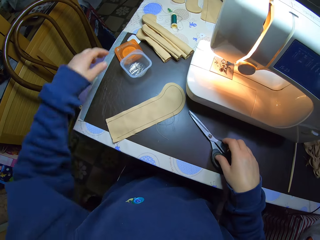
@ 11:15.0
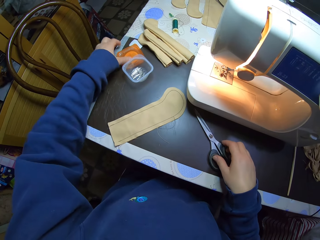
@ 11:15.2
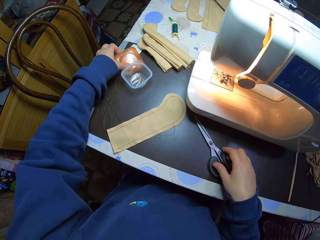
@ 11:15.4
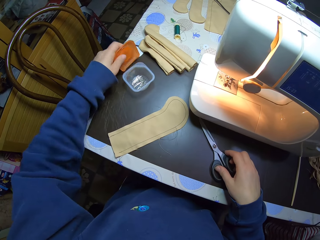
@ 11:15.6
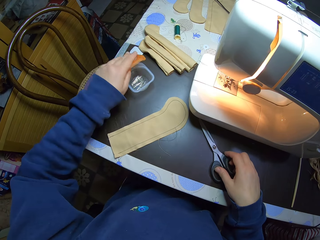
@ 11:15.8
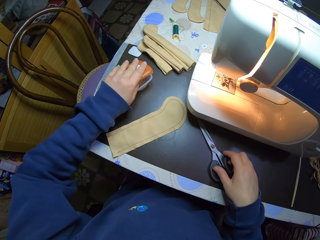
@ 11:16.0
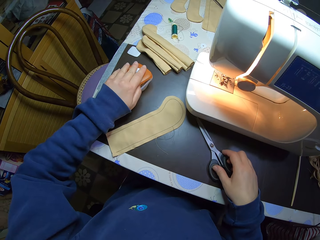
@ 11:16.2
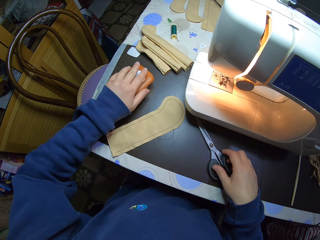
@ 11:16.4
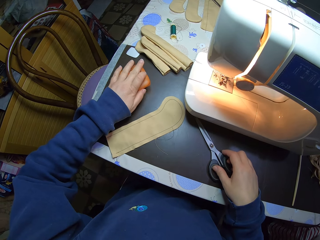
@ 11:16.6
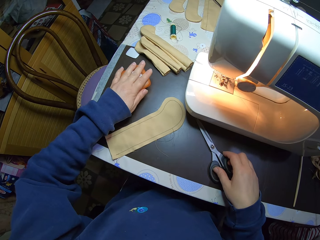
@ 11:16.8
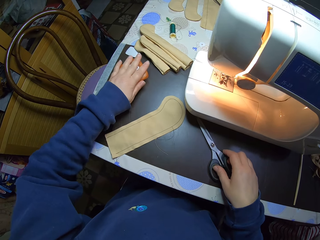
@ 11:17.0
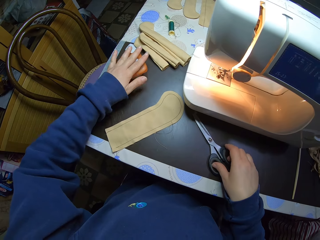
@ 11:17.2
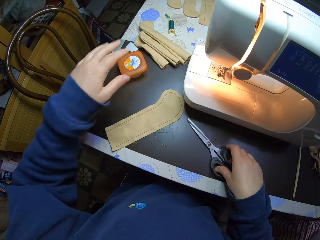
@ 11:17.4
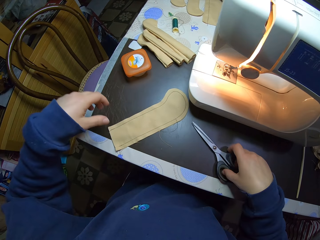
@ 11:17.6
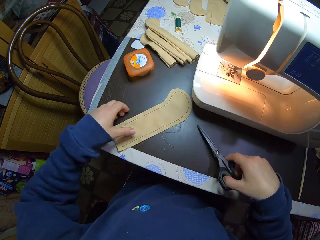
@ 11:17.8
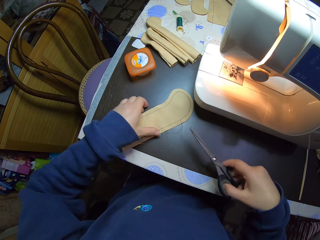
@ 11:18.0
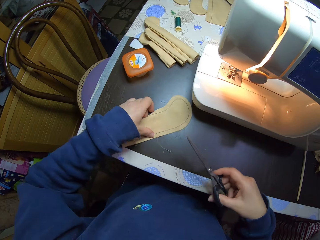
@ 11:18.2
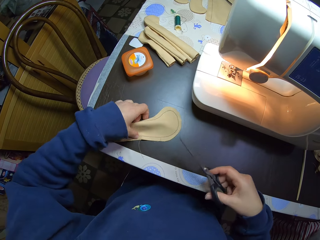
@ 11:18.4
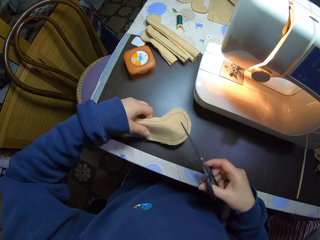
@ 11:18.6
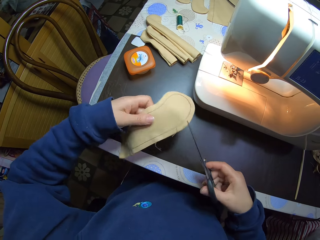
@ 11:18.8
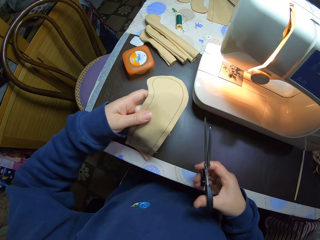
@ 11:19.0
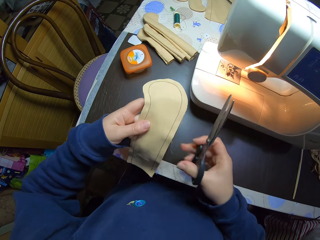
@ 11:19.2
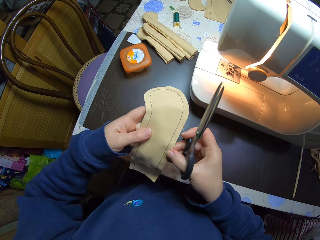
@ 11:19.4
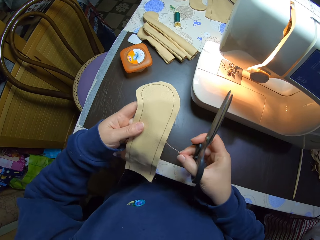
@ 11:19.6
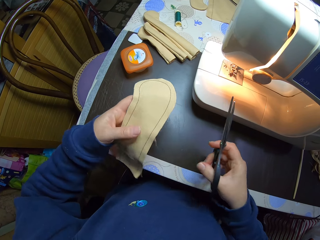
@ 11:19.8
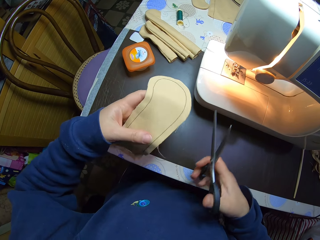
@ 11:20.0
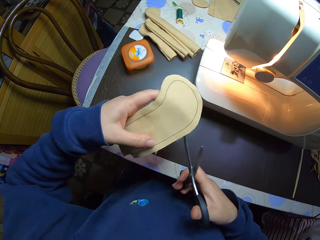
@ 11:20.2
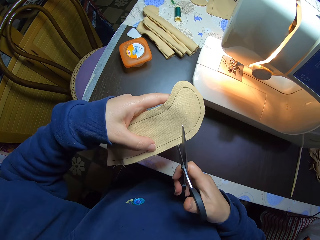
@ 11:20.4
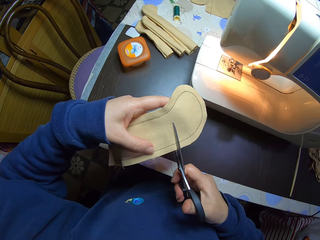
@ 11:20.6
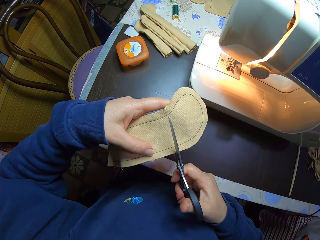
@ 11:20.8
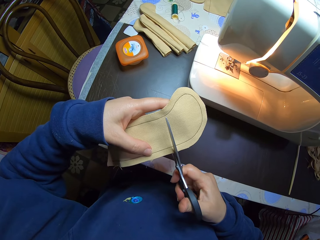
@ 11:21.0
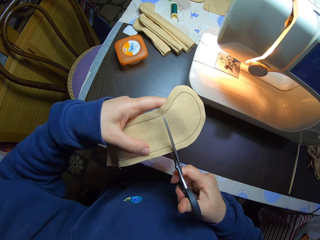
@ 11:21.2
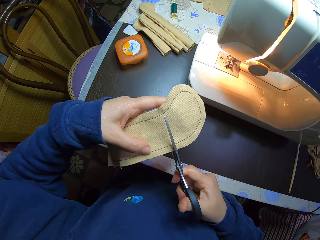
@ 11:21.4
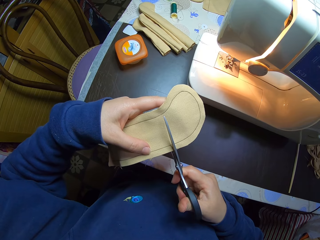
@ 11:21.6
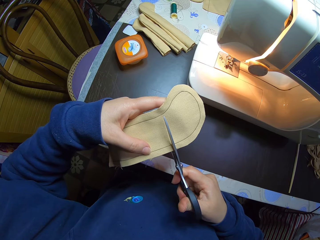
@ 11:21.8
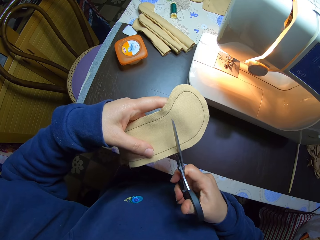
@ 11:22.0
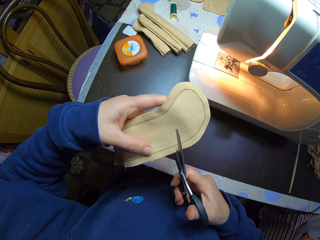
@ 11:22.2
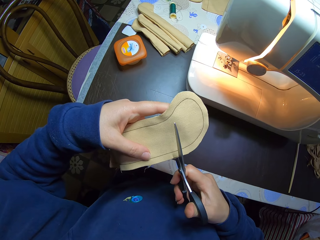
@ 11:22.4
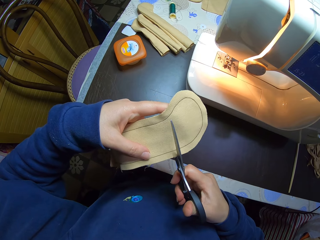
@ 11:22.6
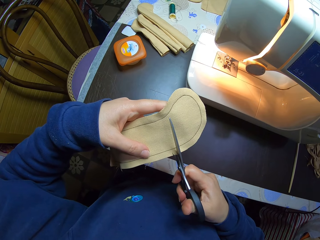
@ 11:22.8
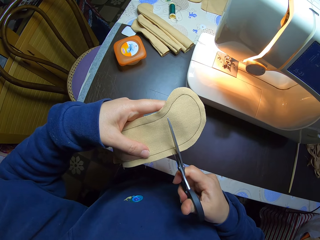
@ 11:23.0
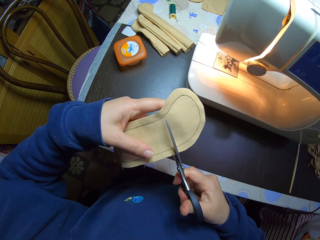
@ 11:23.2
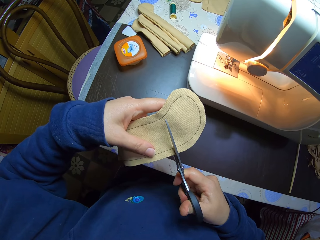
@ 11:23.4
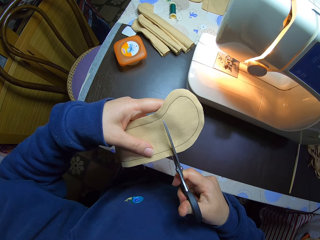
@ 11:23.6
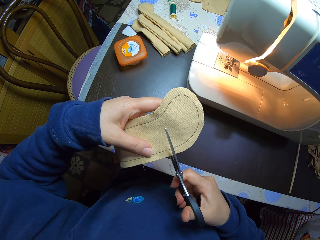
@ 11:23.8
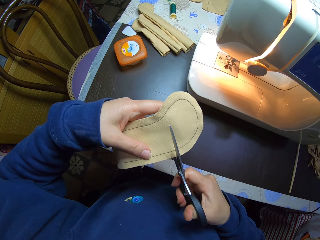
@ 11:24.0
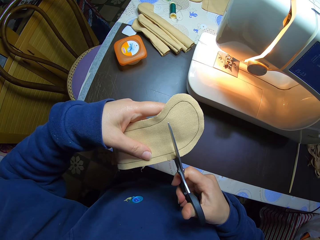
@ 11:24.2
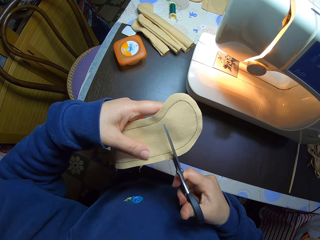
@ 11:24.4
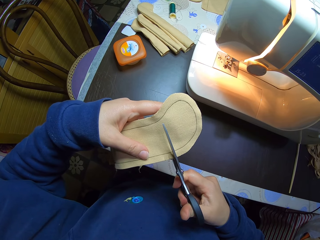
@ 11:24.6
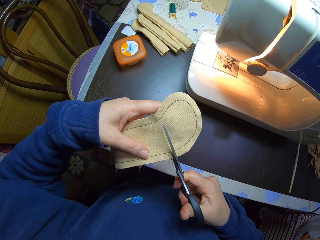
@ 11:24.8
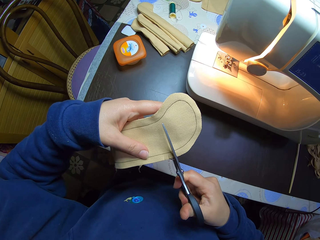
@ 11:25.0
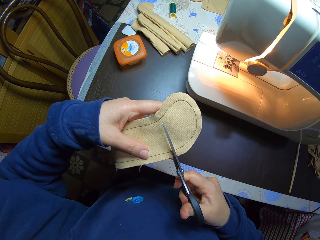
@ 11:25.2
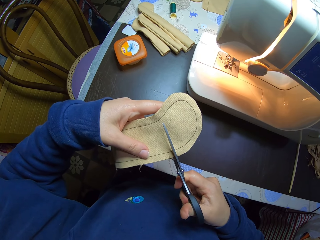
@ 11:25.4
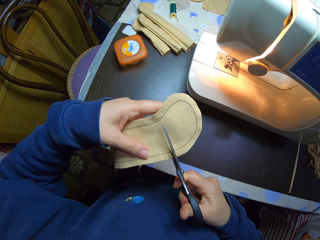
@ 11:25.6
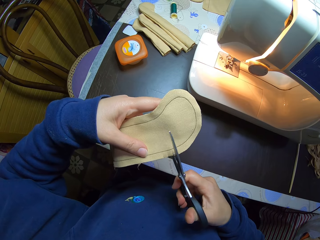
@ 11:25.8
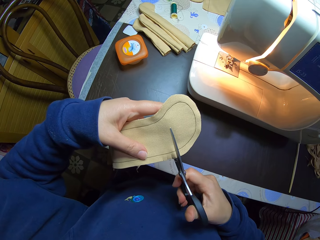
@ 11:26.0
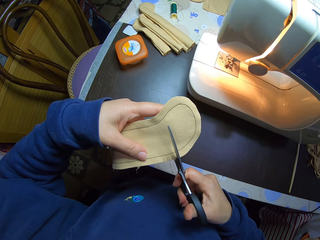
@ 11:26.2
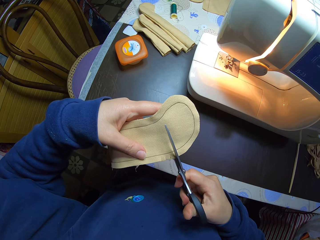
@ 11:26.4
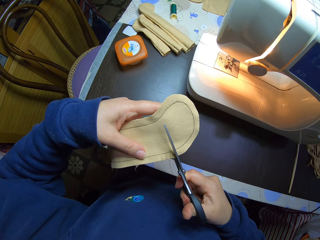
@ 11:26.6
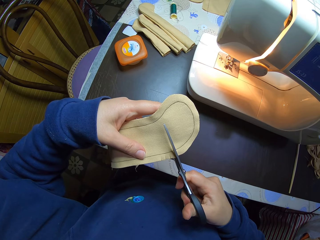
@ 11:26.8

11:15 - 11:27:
The camera wearer adjusts the material on the table with her left hand. She covers the pin box on the table with her left hand. She picks up the scissors on the table with her right hand. She picks up the material on the table with her left hand. She cuts the material with the scissors in her right hand.

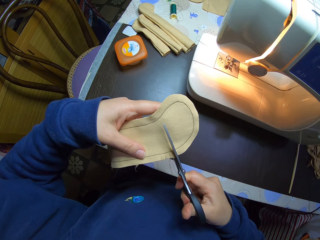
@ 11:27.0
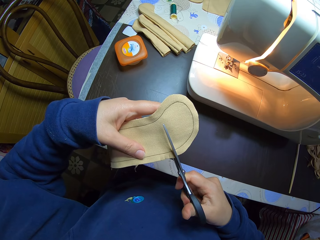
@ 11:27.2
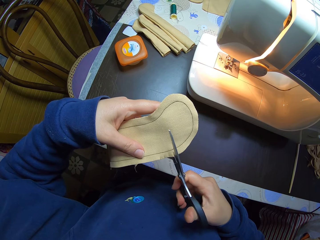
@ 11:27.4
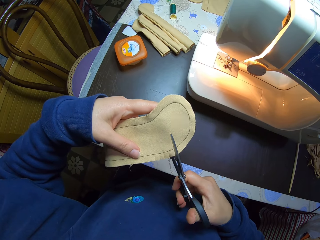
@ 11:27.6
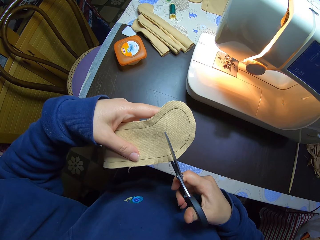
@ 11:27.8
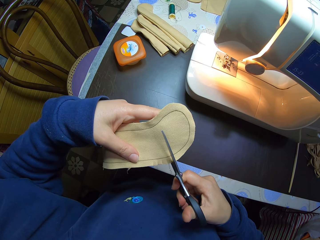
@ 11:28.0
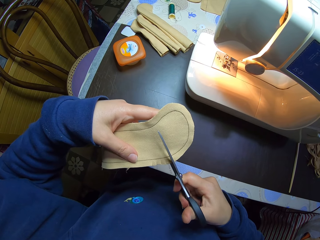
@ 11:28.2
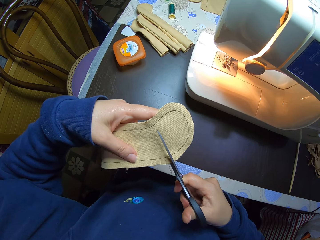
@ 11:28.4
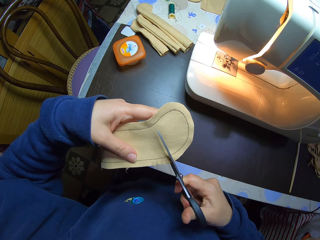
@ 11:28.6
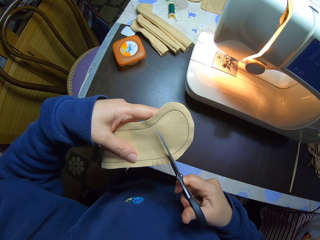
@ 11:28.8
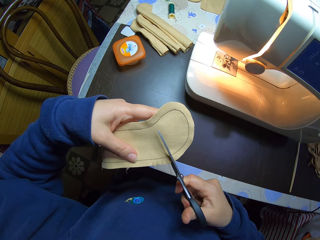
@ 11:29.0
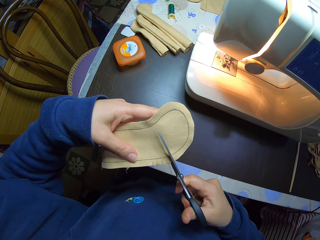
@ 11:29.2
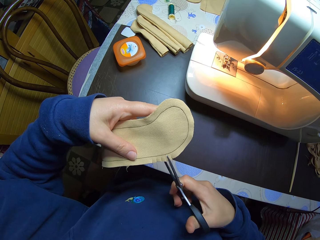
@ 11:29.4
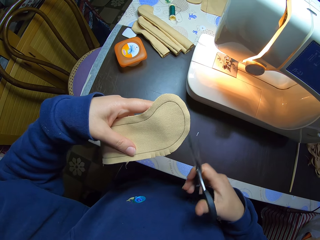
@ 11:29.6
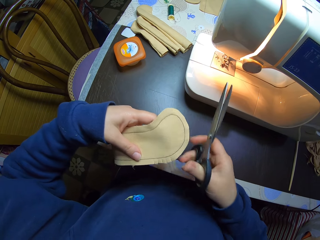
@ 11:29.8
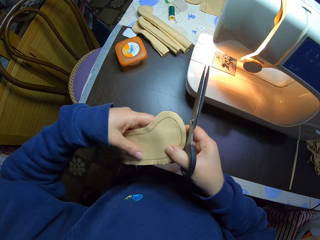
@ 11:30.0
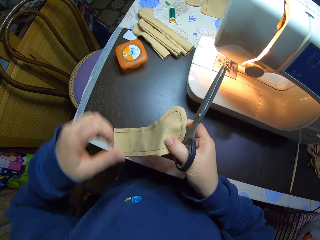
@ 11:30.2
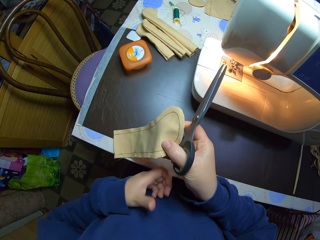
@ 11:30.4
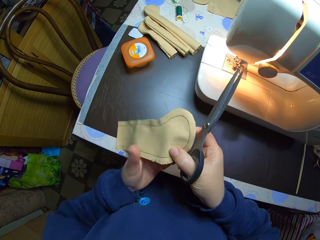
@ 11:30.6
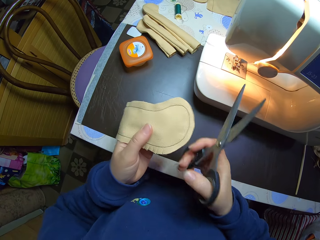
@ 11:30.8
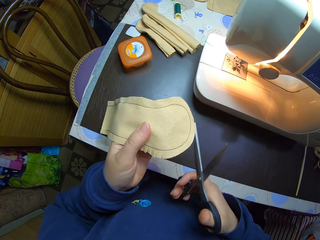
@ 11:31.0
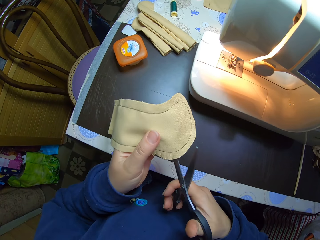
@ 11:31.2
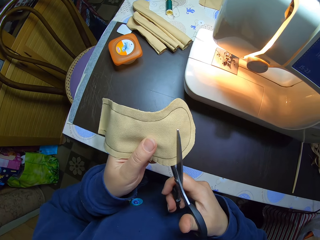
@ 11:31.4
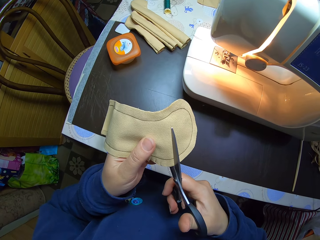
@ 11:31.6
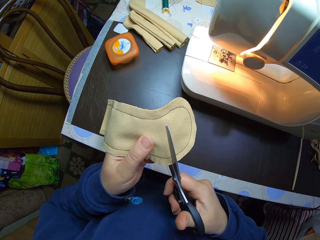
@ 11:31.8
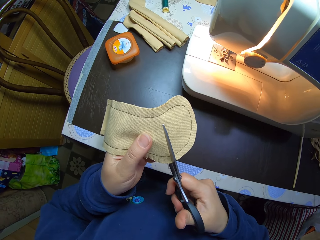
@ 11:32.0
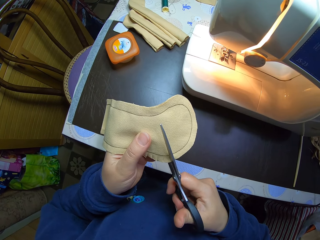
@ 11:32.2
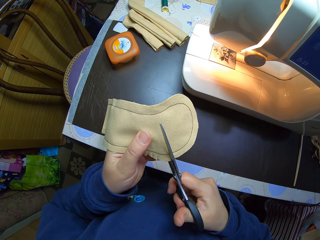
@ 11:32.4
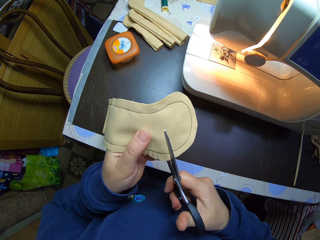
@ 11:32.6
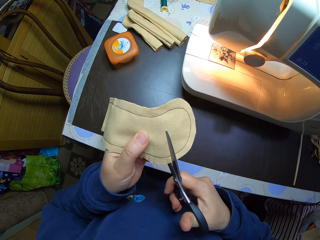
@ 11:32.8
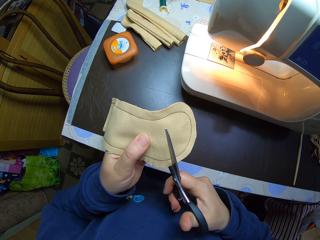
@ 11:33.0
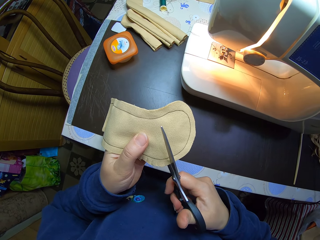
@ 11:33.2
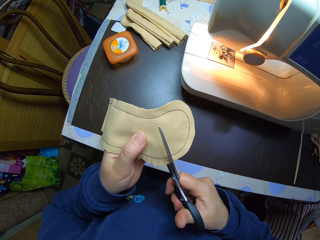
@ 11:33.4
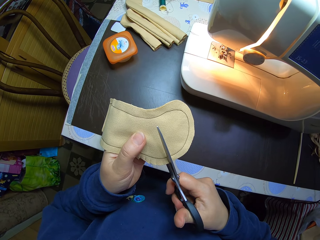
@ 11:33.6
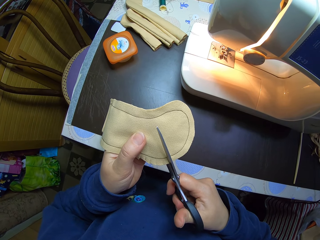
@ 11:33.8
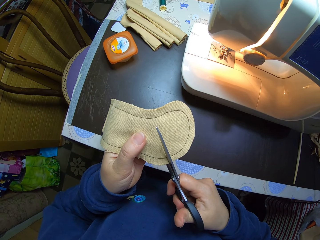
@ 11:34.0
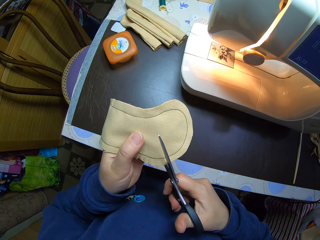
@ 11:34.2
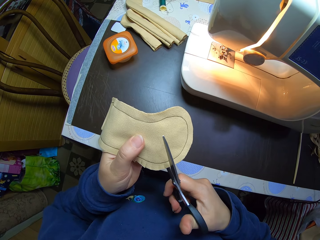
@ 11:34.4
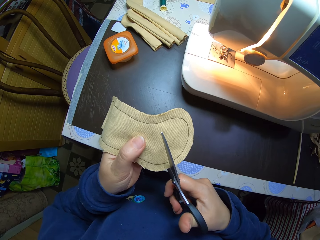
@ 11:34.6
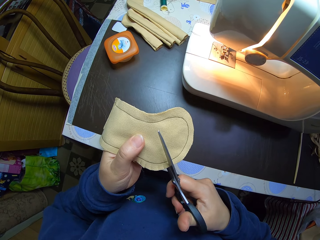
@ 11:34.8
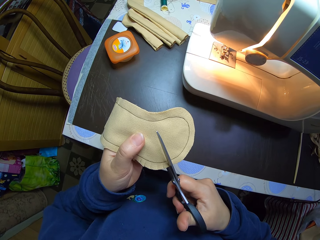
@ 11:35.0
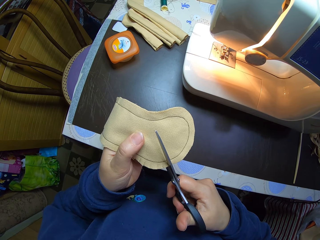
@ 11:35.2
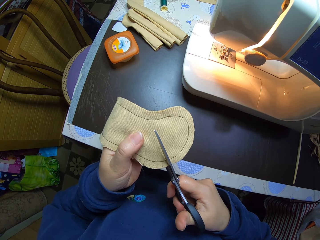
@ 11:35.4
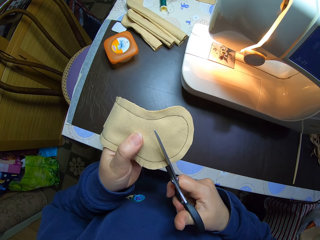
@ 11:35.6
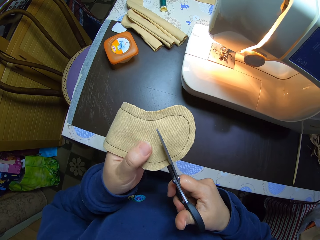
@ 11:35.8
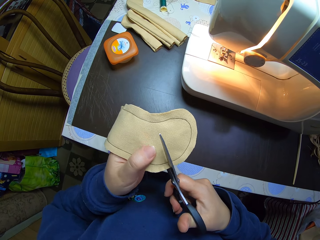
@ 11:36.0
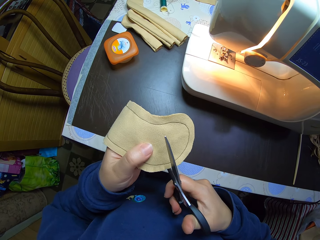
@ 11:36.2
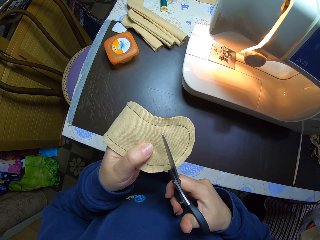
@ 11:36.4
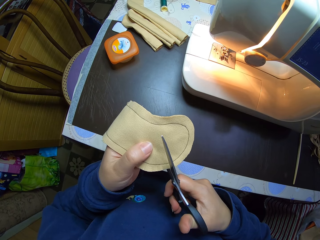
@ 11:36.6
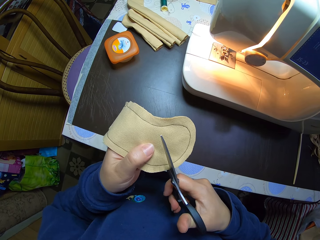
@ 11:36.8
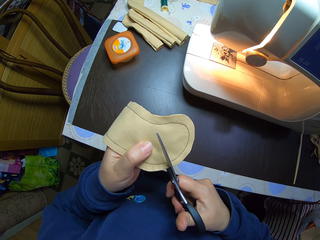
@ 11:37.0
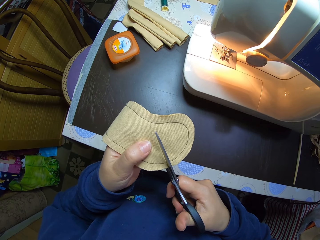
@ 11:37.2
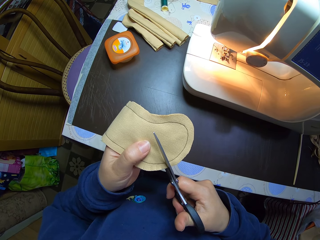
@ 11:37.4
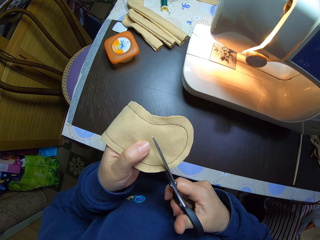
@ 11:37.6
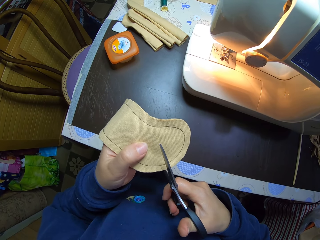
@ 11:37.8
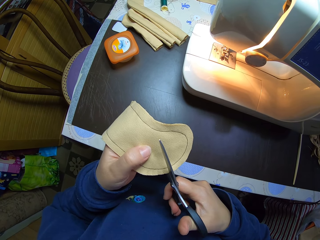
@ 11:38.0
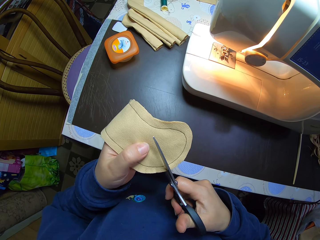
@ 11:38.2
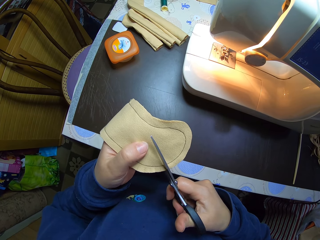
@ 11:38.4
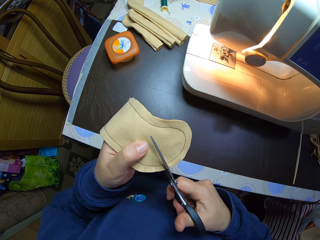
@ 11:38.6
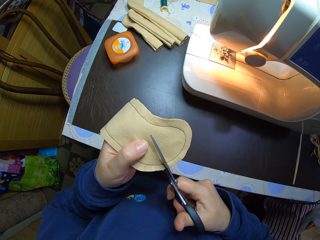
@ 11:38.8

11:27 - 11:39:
The camera wearer passes the material from her left hand to her right hand. She passes the material from her right hand to her left hand. She cuts the material with the scissors in her right hand.
